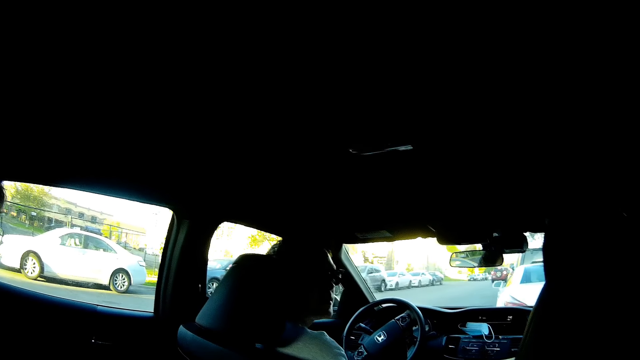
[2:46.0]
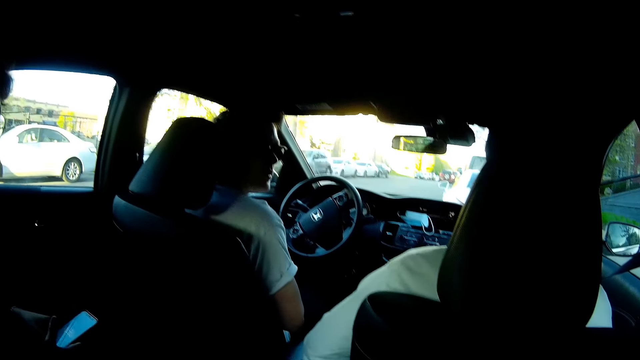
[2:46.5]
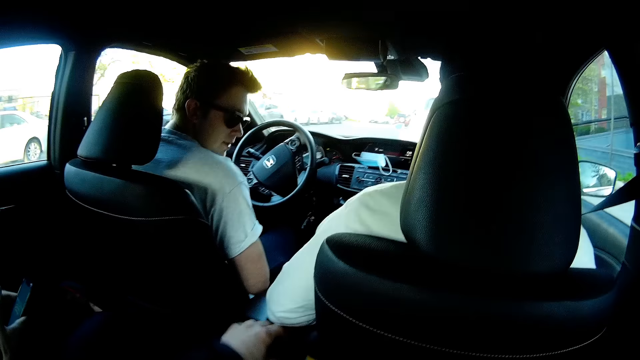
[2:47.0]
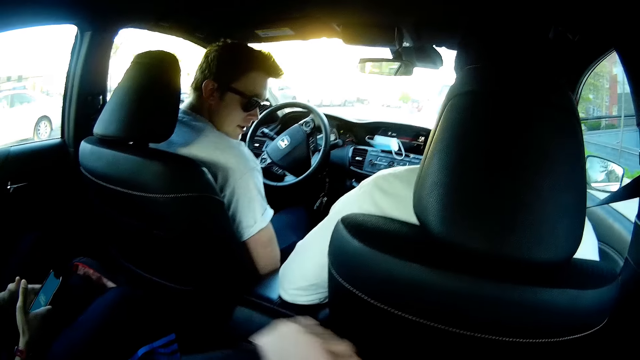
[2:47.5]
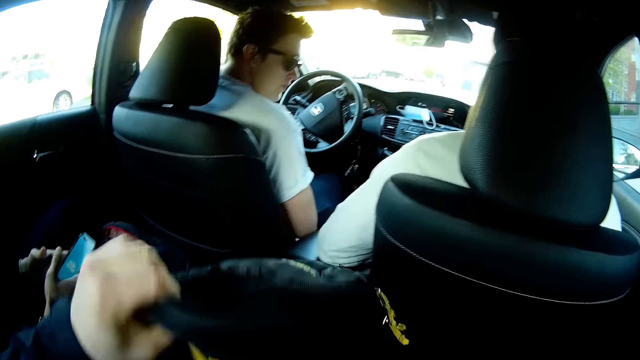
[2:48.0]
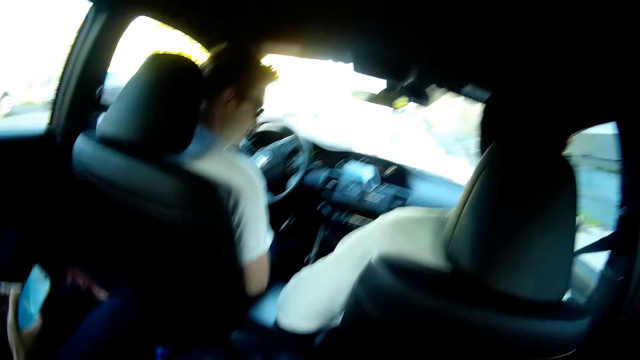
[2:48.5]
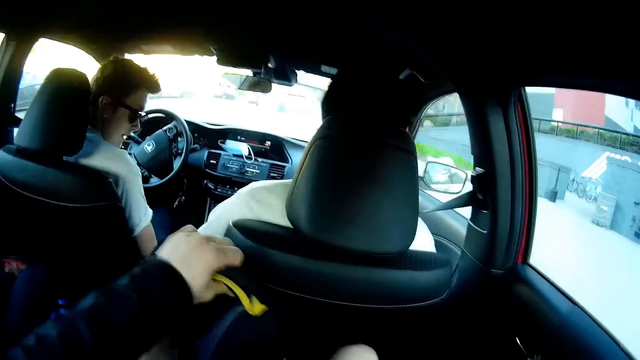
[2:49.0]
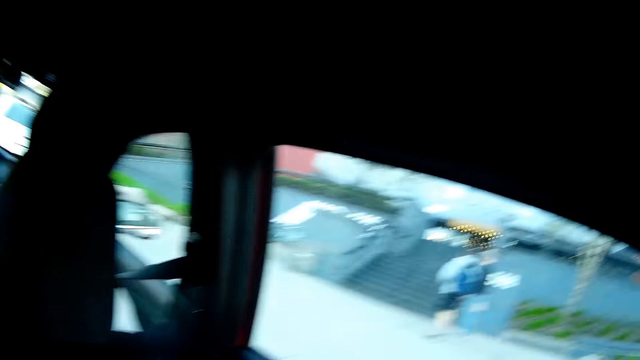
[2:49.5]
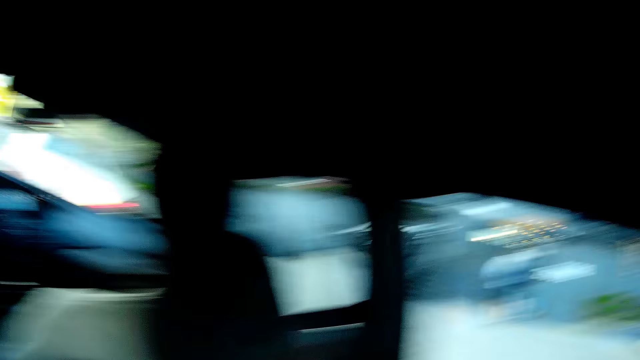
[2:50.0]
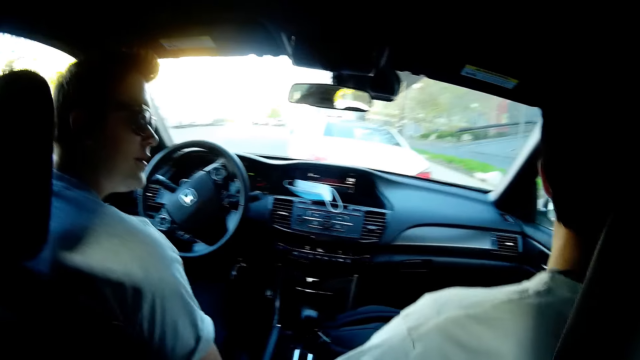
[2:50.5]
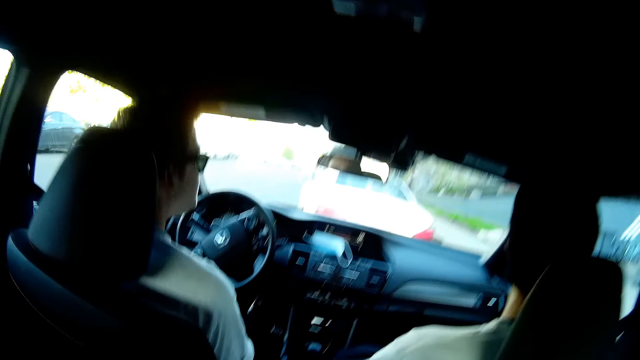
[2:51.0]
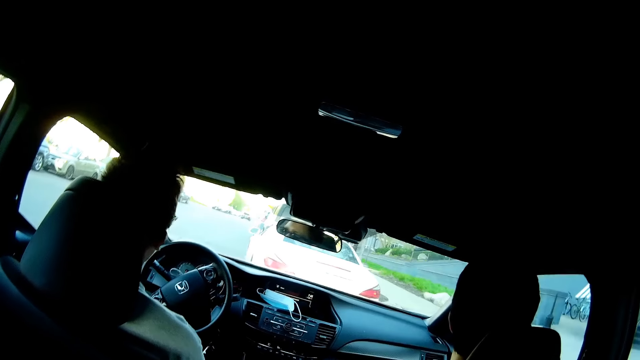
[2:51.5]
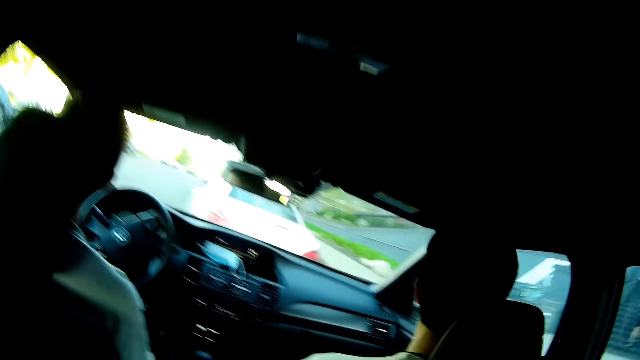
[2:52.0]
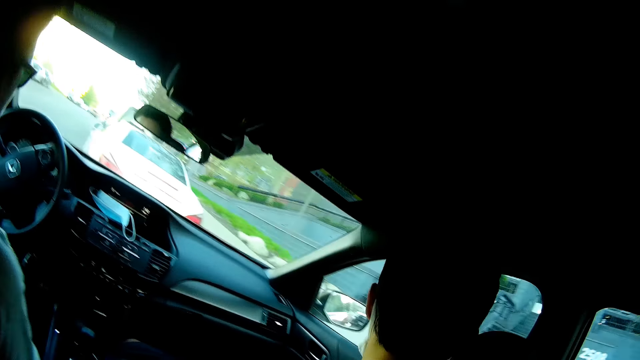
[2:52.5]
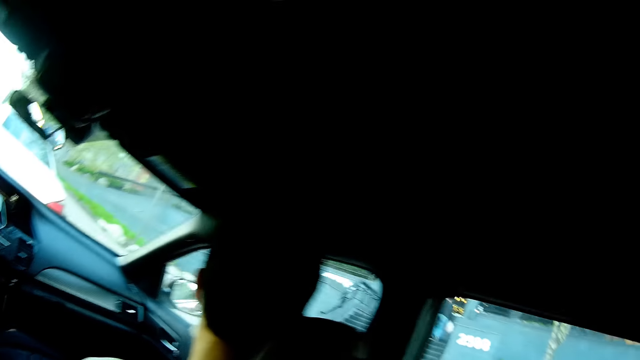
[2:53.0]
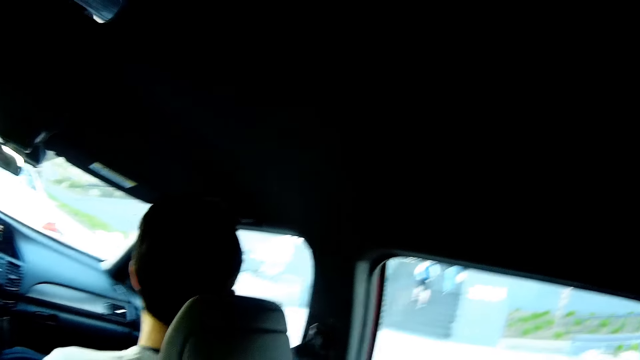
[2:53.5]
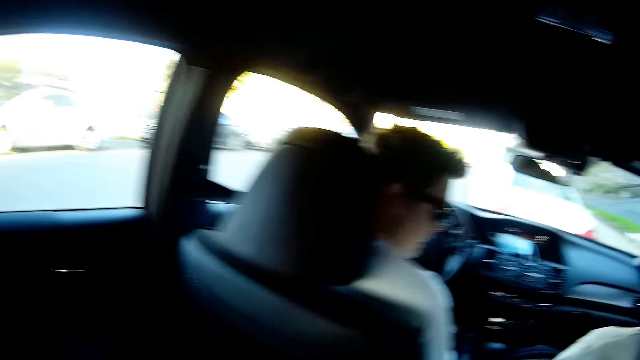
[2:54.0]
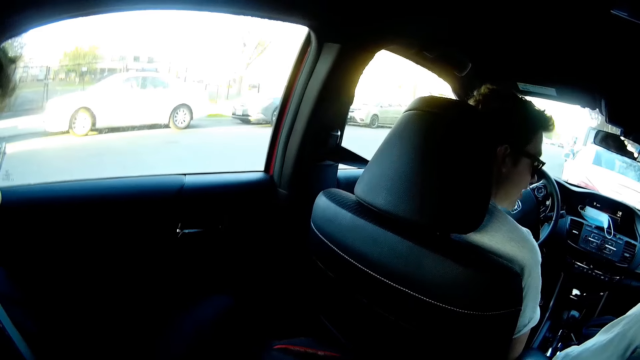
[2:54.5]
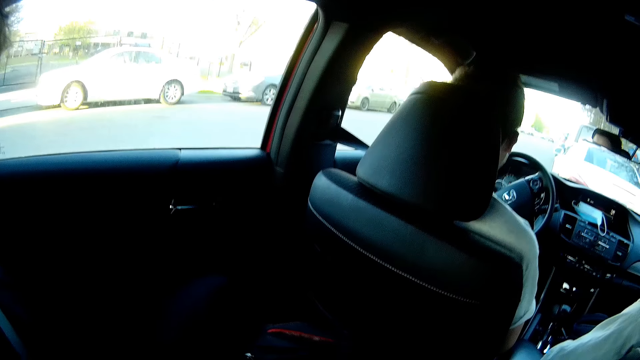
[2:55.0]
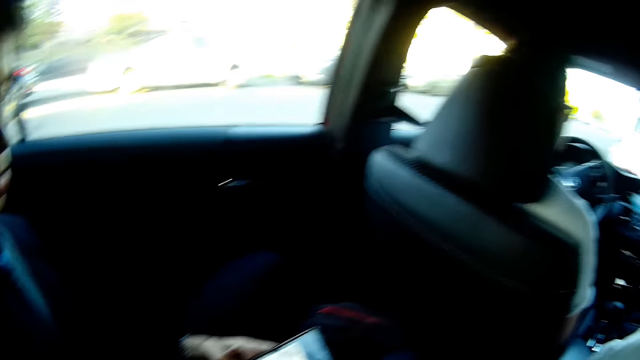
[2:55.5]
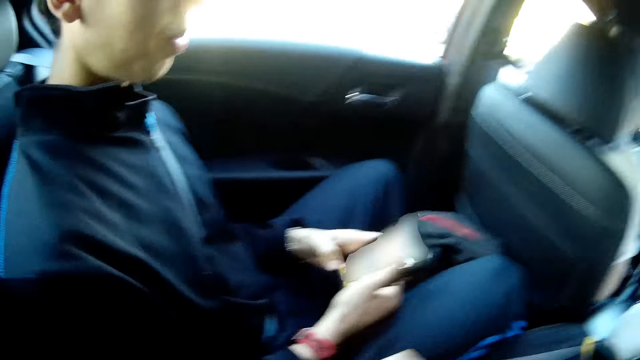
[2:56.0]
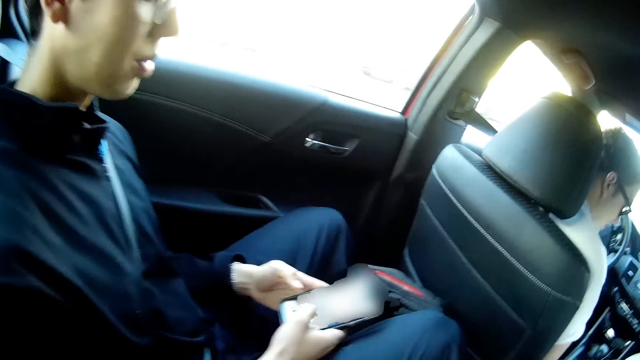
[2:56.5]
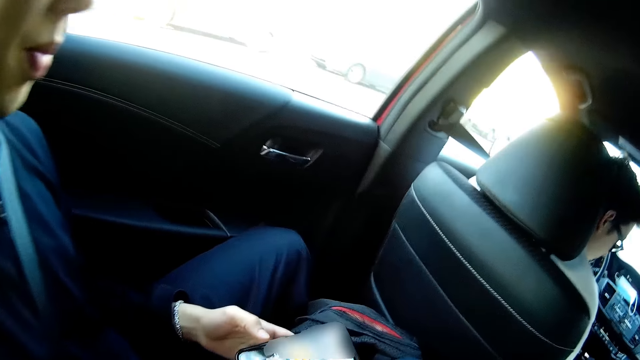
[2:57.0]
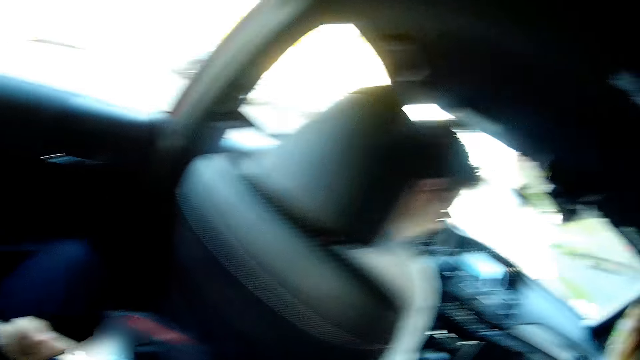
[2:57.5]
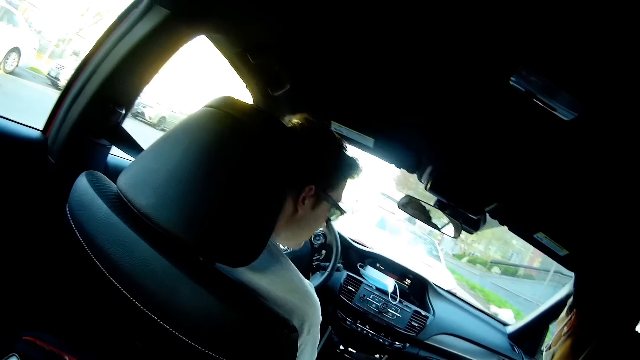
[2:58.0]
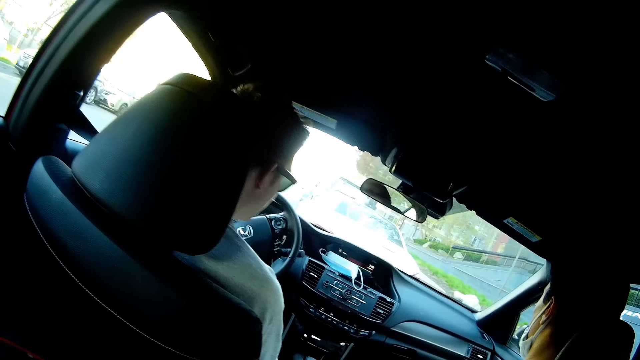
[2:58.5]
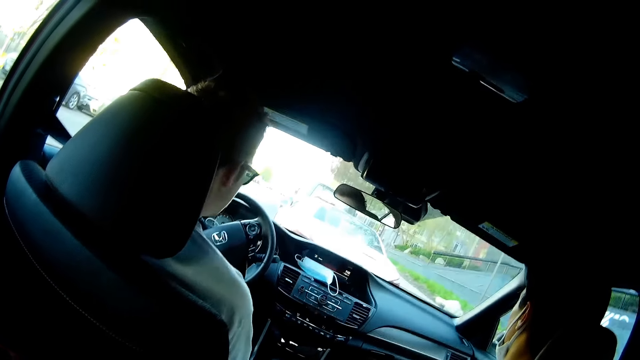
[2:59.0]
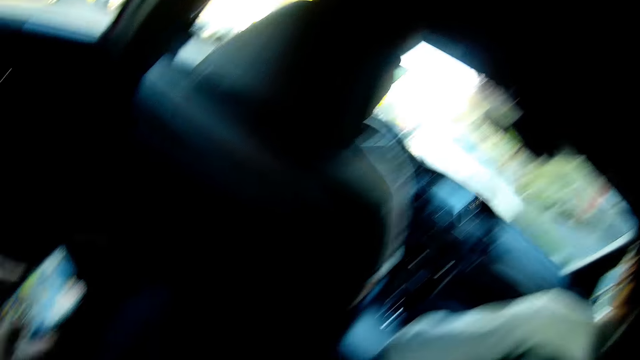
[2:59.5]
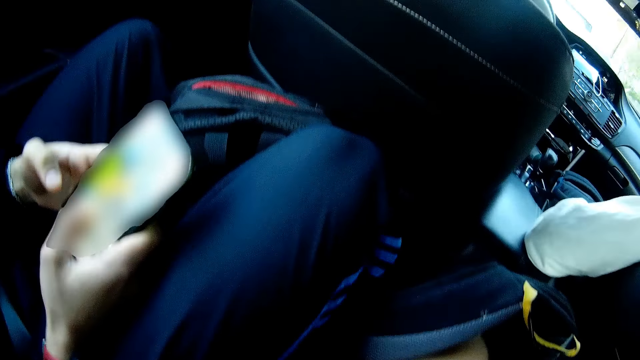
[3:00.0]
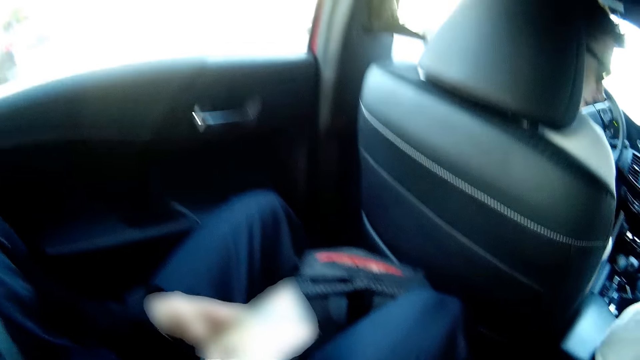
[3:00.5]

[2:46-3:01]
The camera wearer pulls up his bag. He holds the bag in the car with his left hand. A man walks up a stair. Another man walks up a stair. The boy operates a phone in the car.

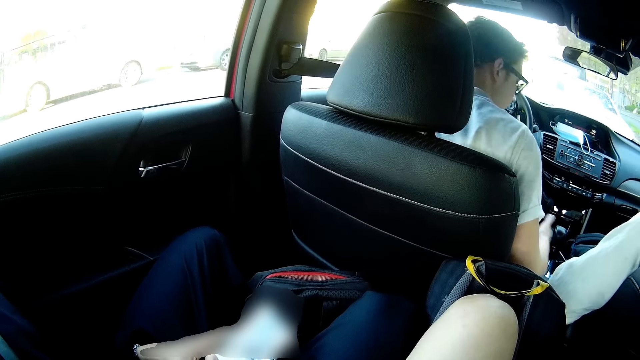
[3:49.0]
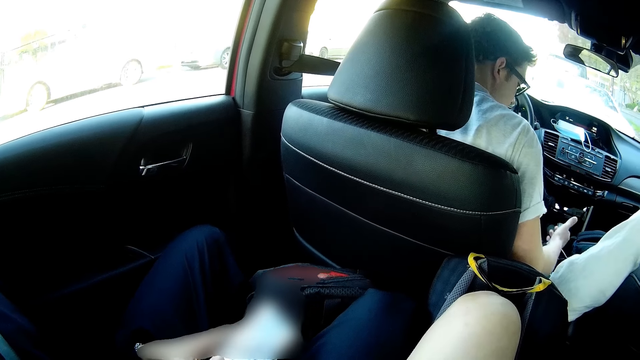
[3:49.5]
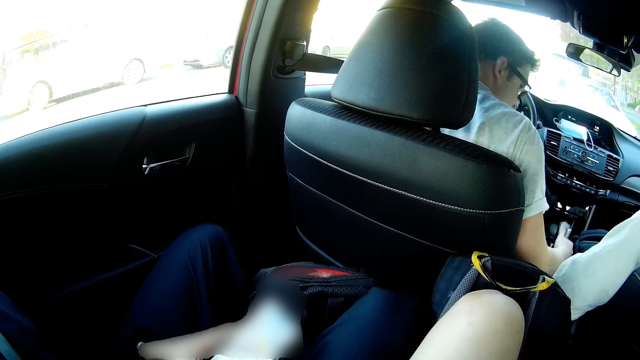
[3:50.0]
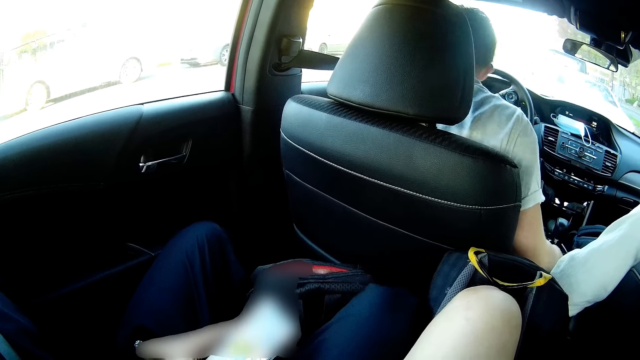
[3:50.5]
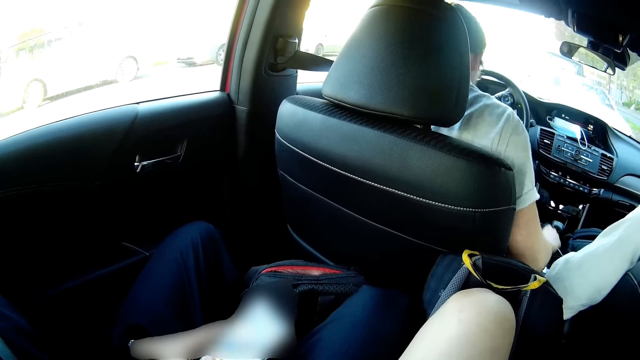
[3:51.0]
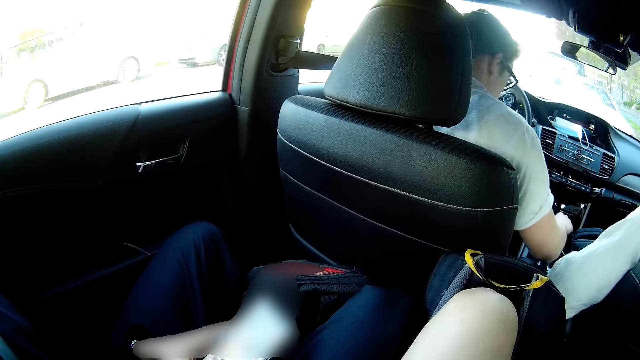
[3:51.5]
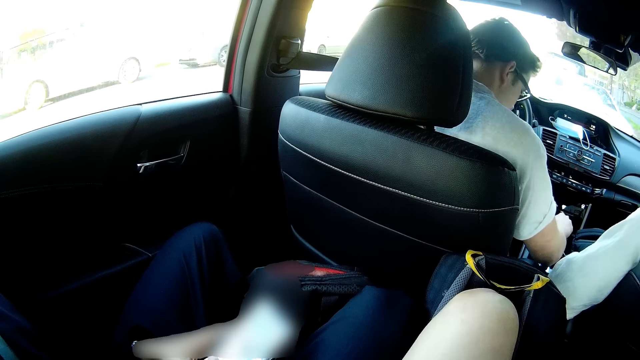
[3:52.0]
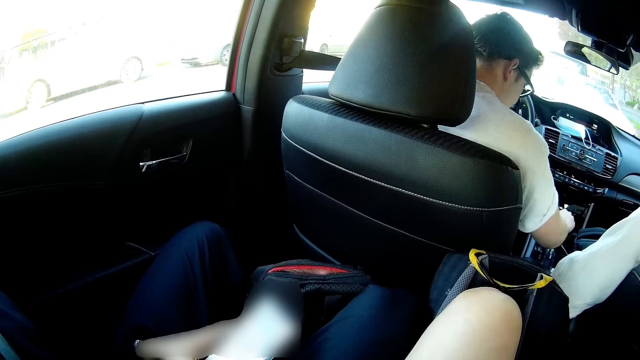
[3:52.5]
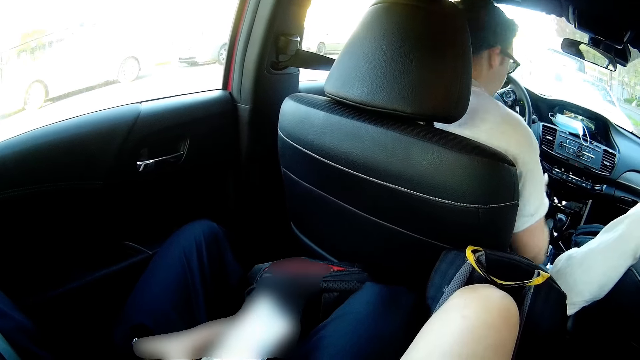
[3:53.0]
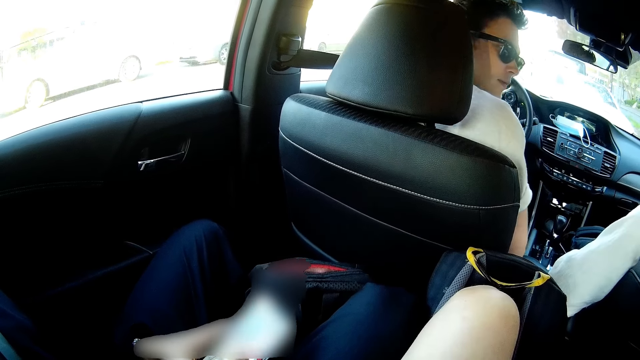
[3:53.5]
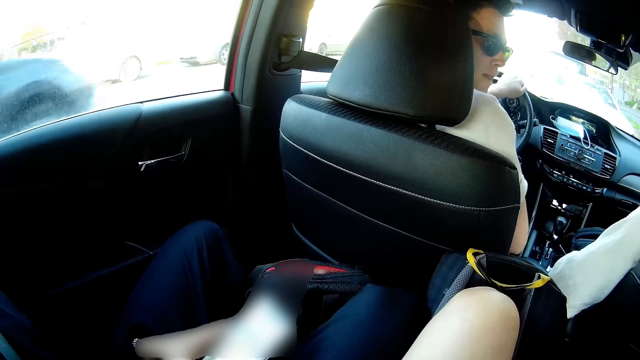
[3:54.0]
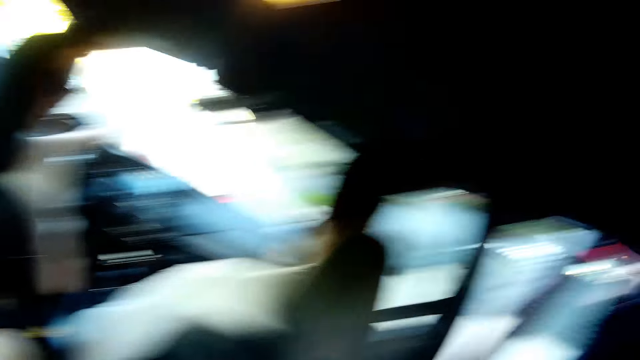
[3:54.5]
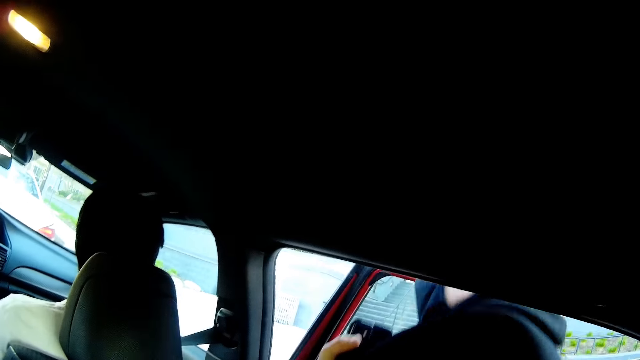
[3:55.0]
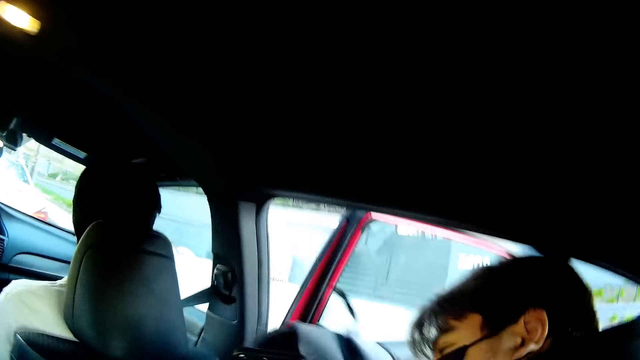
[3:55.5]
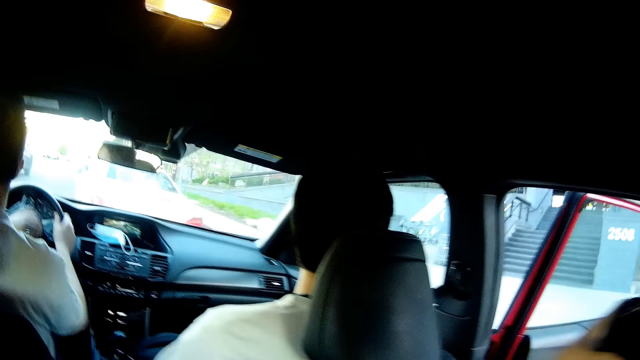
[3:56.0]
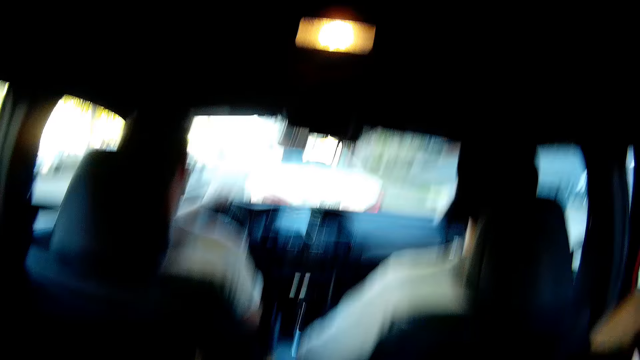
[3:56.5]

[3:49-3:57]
A man pulls the handbrake. The man holds the gear shift. The man shifts the gear stick of the car with his right hand. Another man comes in the car. The camera wearer converses with a man.
